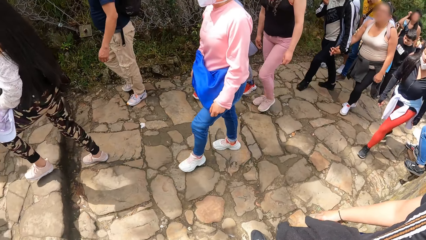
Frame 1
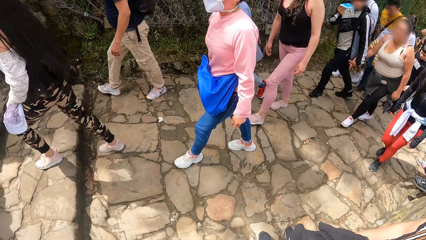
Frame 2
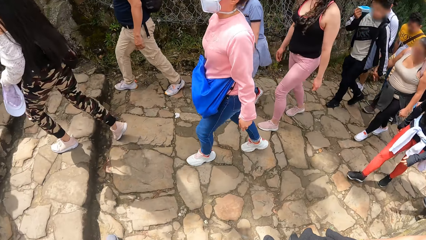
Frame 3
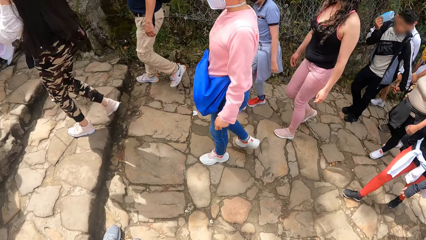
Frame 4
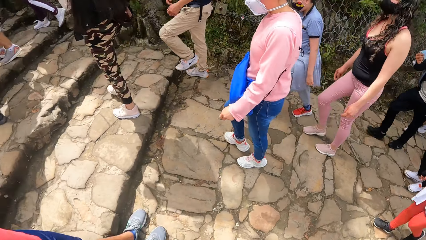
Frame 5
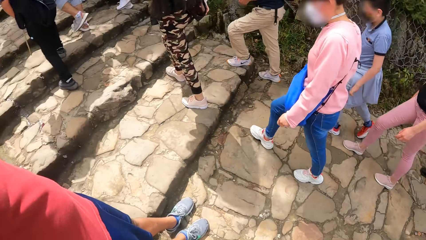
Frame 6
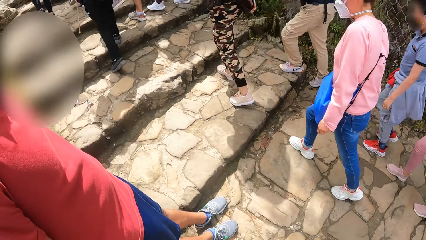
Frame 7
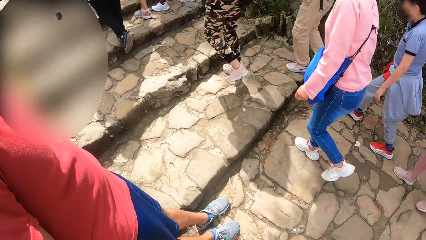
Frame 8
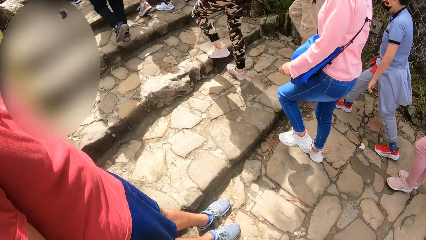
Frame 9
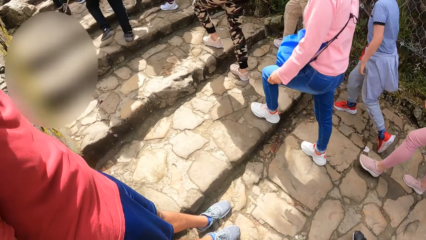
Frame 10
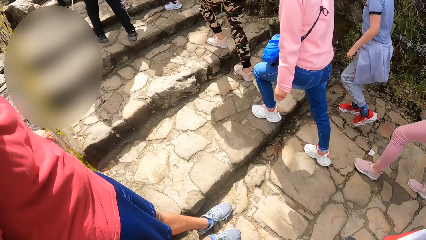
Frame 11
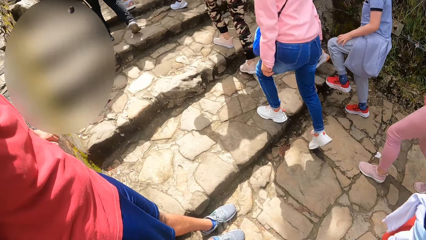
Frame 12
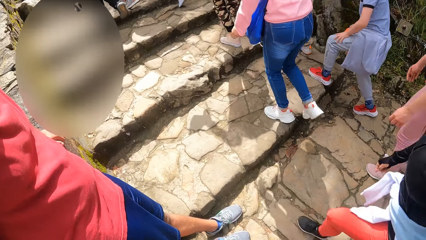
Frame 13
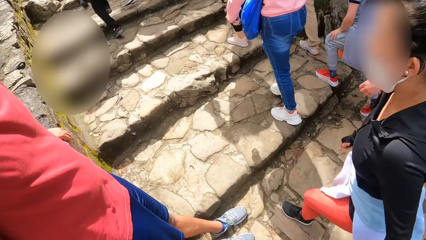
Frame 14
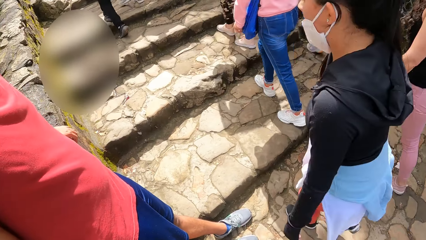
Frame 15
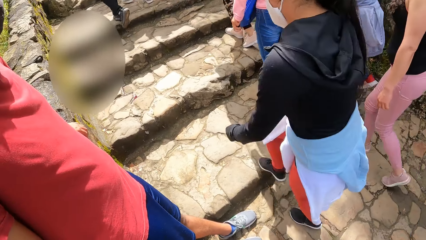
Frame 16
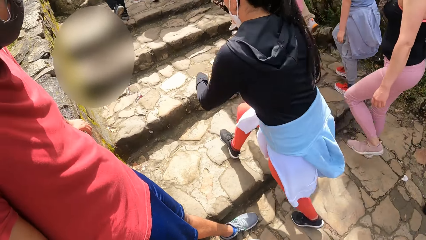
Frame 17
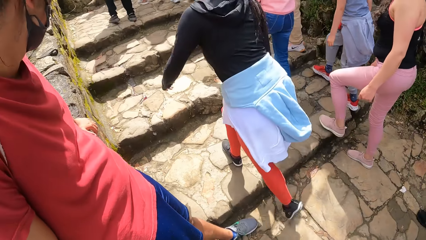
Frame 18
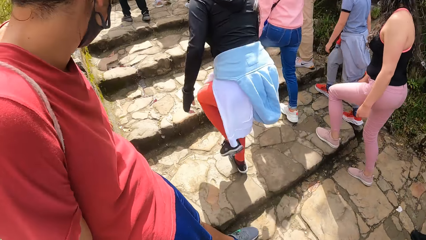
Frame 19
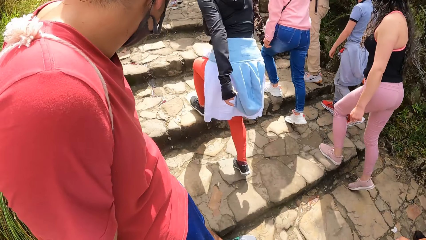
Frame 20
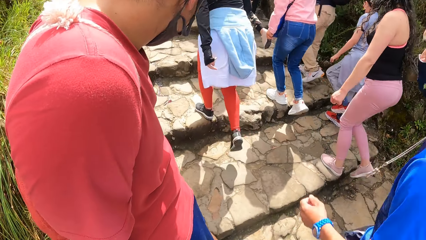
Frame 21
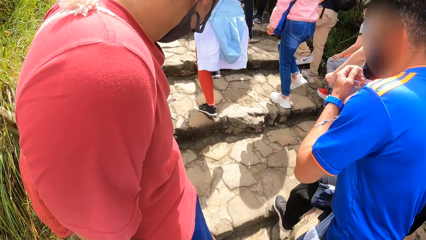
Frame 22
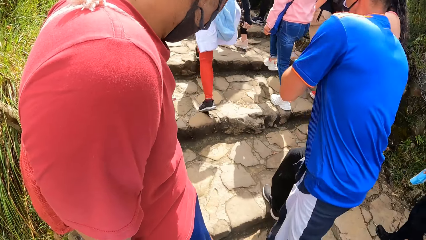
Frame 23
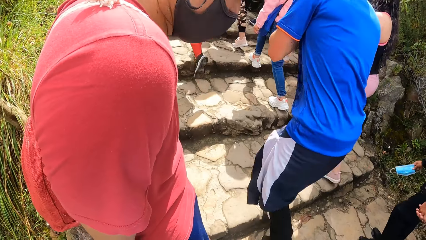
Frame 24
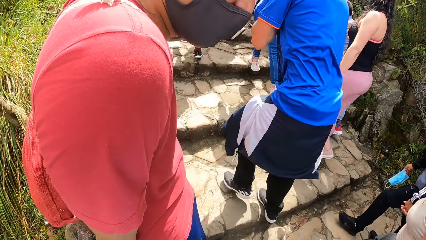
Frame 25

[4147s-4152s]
The camera wearer interacts with the man and the other man. People walk past the first man, the other man, and the camera wearer.

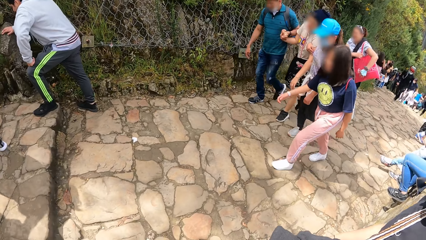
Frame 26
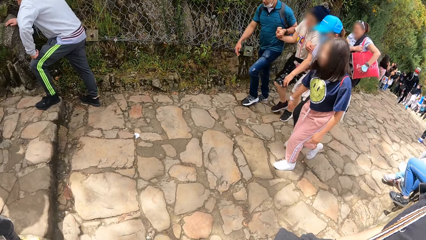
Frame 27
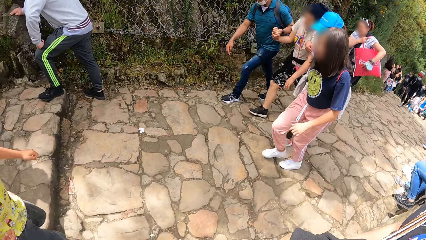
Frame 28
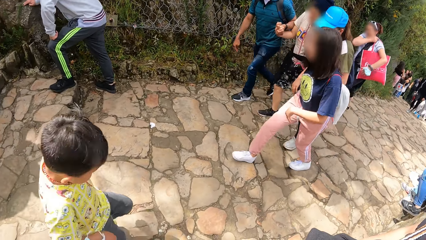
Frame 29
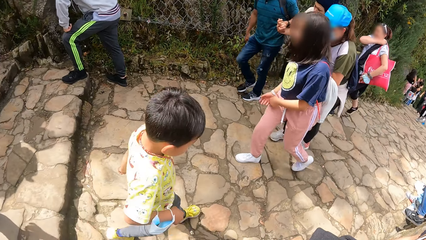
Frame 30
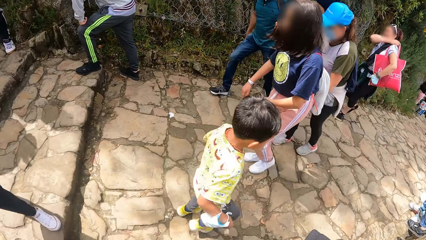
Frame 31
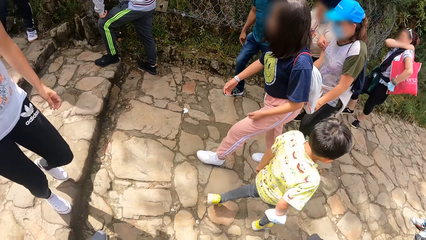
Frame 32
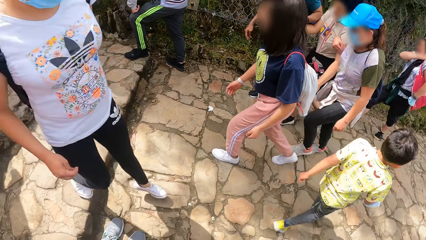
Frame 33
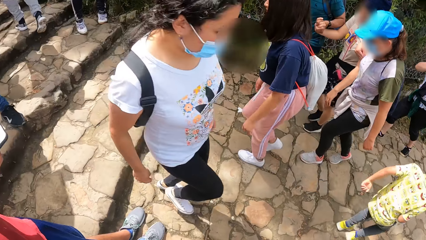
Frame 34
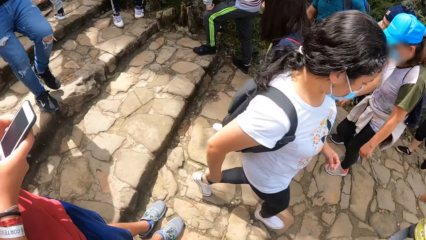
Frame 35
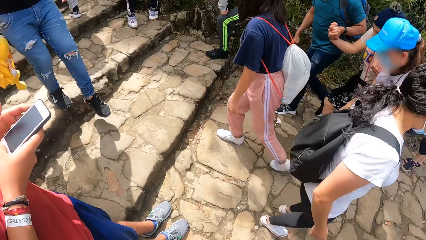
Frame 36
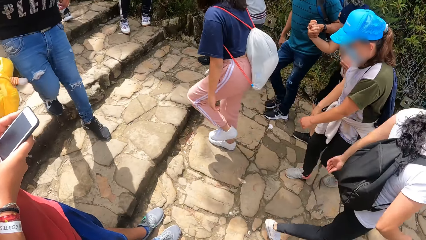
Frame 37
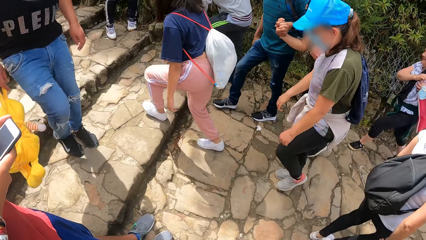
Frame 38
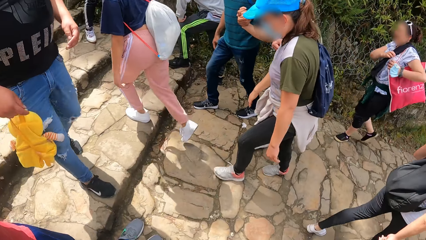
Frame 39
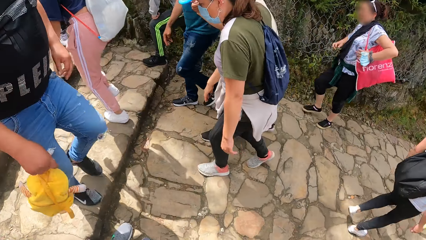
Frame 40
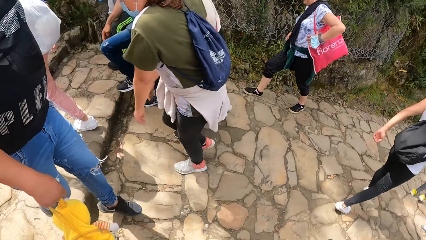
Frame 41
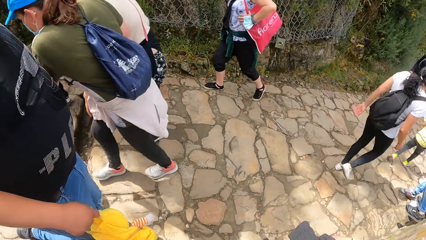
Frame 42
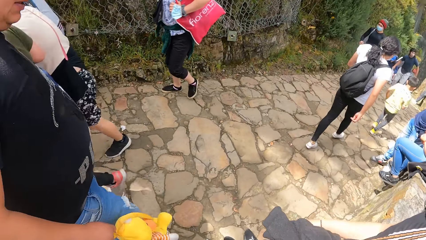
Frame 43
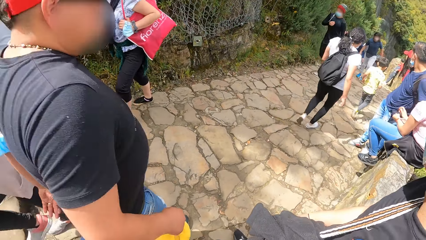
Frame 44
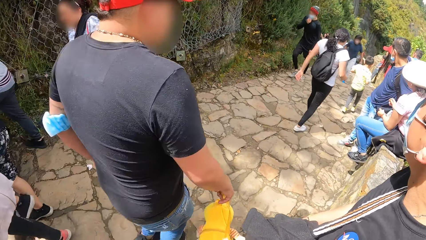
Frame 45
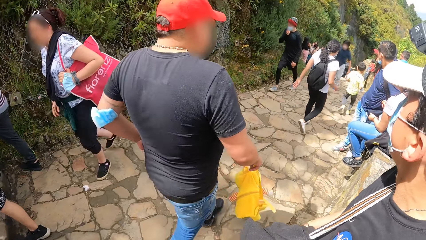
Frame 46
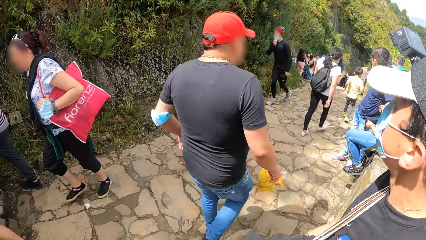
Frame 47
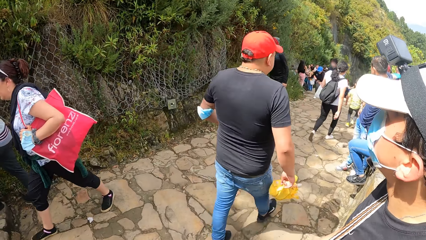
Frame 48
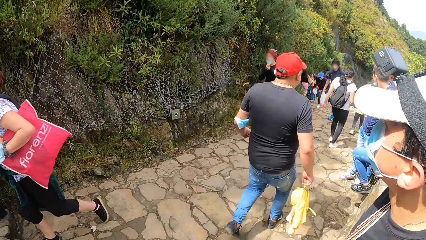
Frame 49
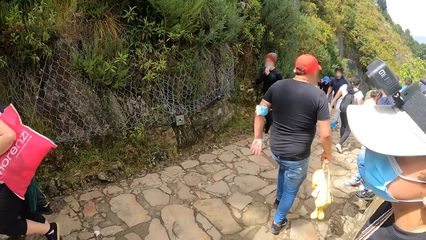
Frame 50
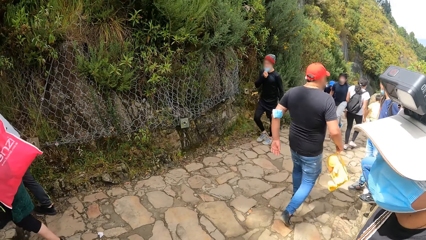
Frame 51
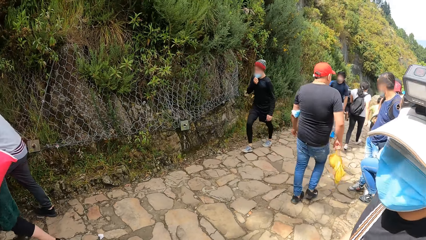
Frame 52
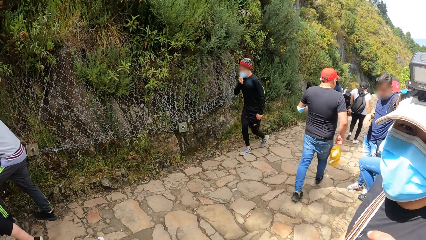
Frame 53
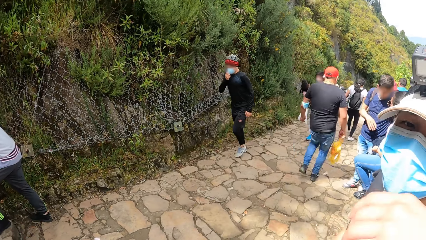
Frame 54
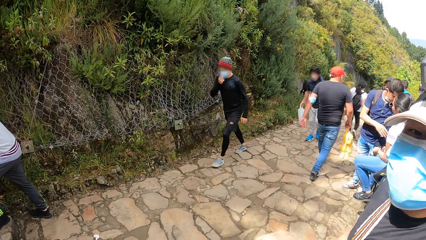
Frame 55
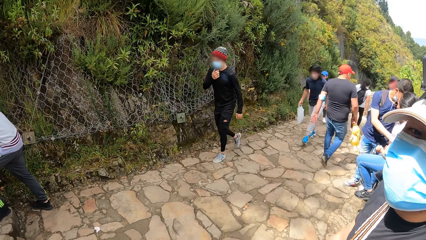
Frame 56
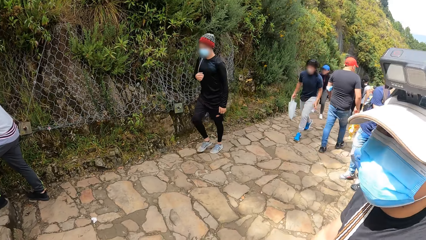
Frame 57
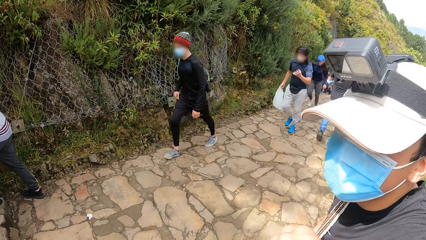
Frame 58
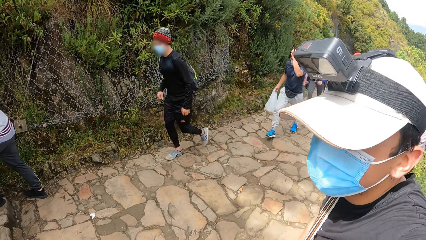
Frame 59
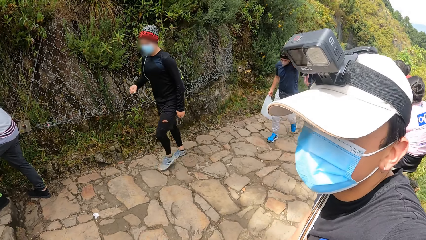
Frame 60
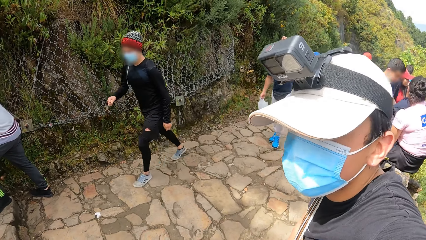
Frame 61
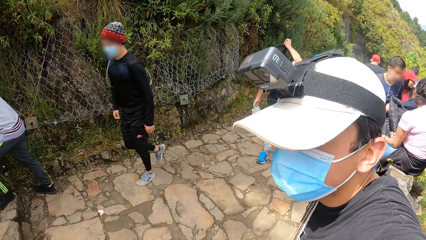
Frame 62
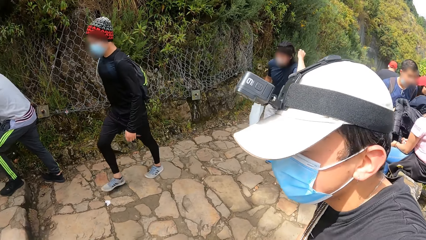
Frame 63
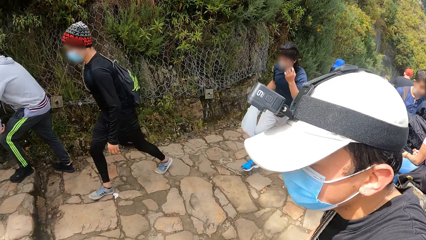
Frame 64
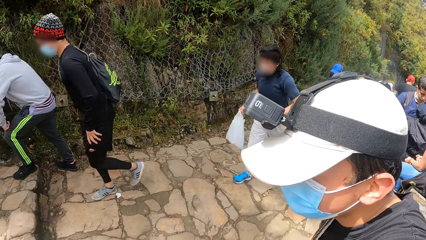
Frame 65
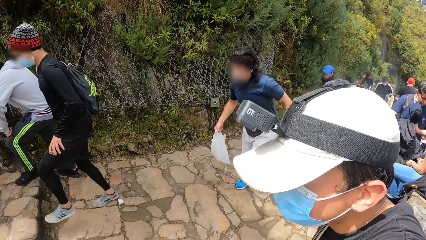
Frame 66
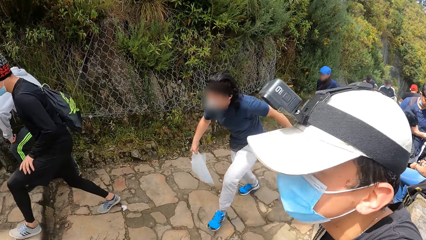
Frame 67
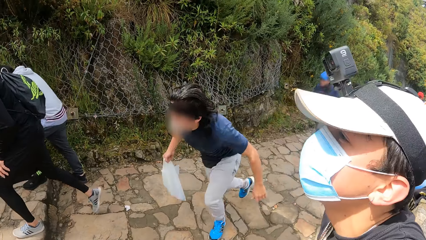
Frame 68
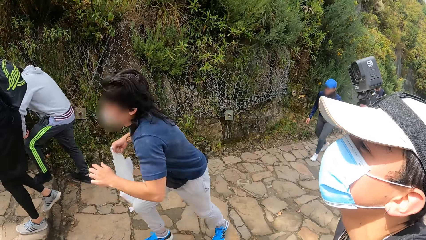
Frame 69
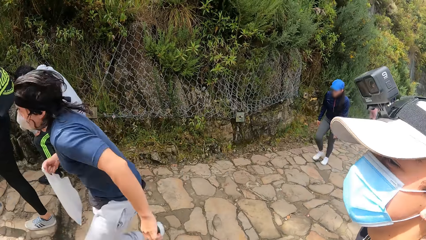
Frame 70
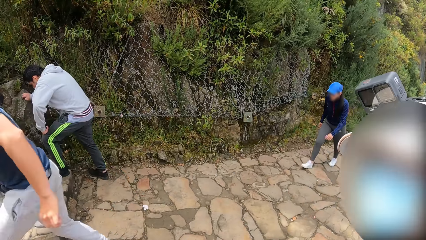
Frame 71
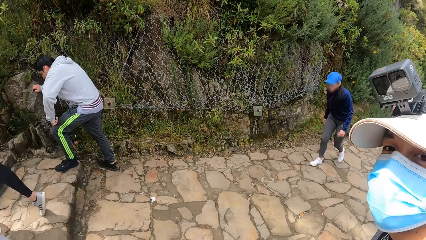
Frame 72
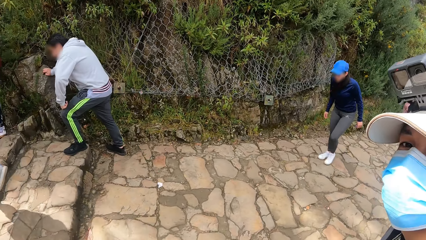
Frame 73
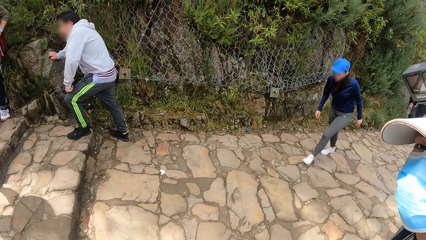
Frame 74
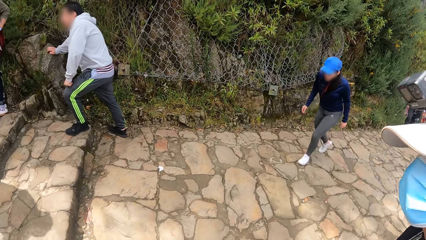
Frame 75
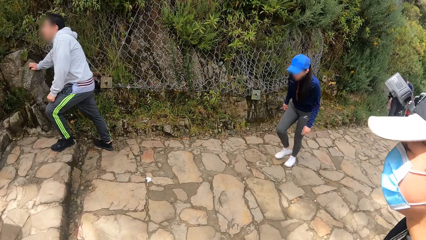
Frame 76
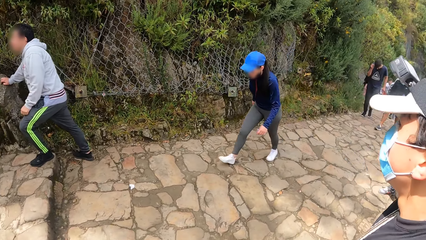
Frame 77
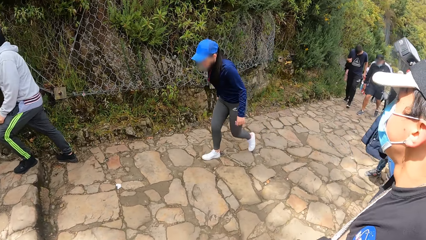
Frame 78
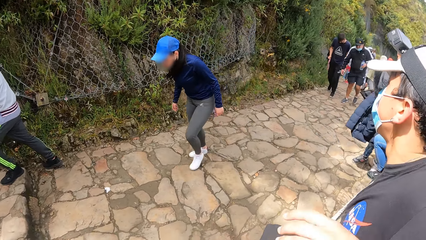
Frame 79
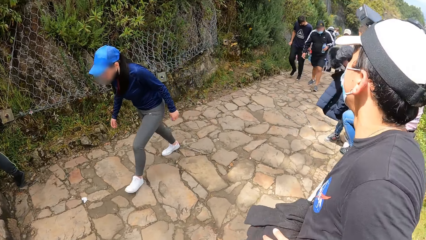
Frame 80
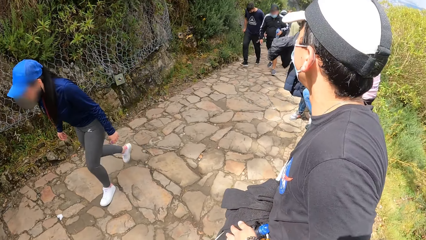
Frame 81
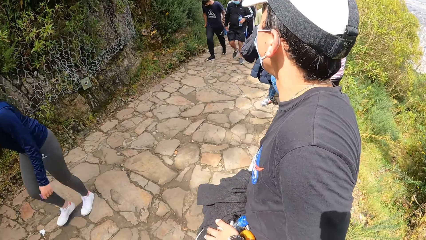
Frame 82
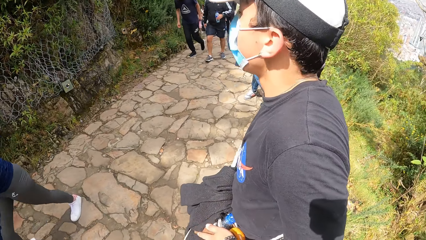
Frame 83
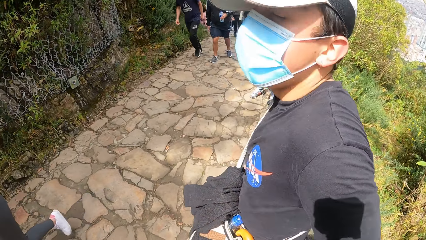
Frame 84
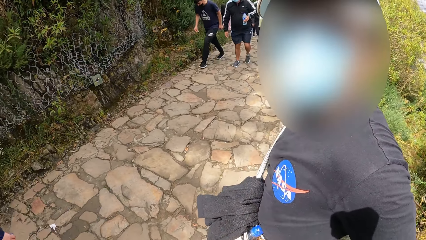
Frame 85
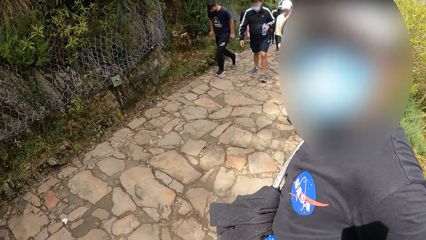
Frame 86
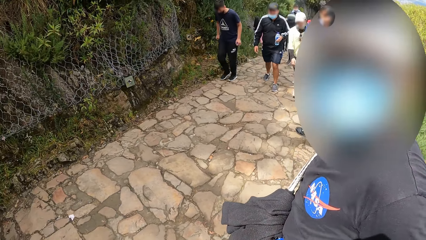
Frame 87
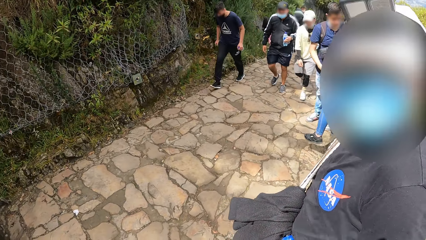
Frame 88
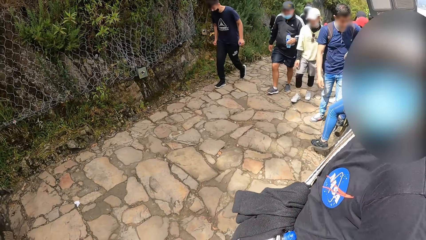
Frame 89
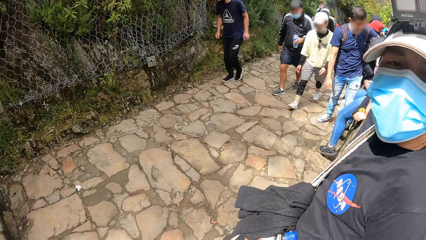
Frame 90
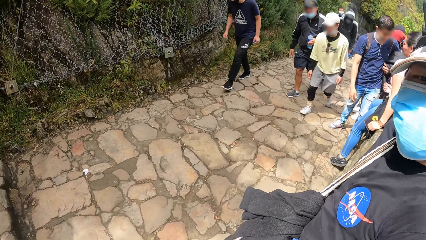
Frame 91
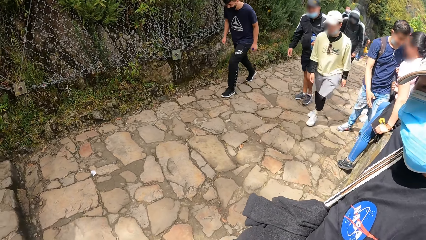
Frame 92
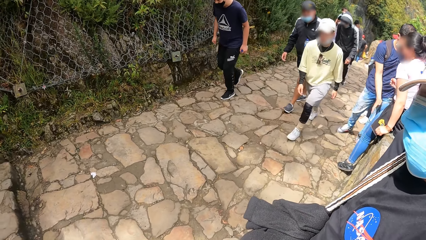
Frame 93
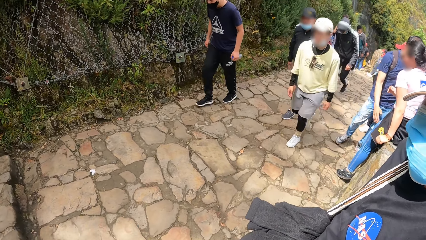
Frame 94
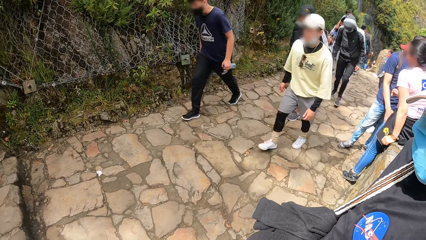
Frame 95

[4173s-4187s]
A man operates his phone with his hands. The camera wearer stands on the stairs. Another man stands on the stairs. The camera wearer interacts with the man and the other man.
